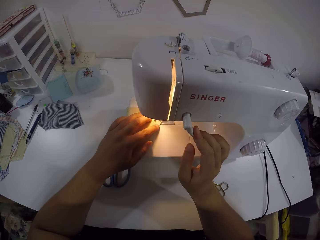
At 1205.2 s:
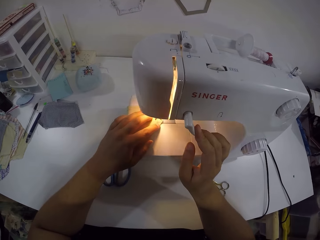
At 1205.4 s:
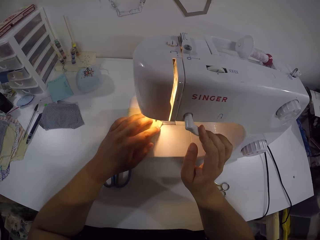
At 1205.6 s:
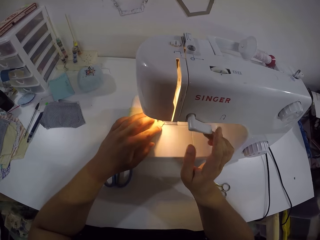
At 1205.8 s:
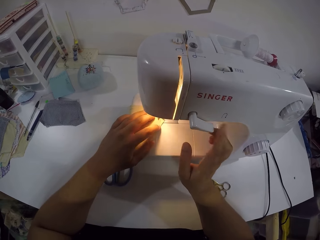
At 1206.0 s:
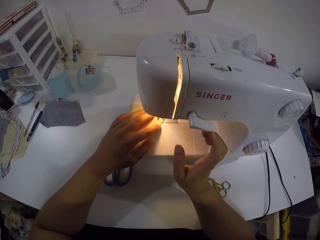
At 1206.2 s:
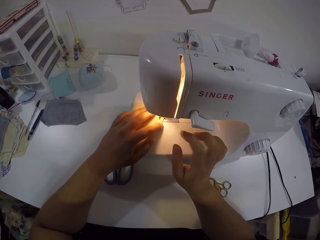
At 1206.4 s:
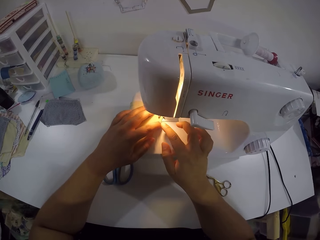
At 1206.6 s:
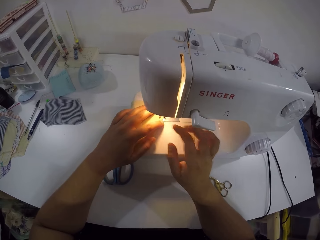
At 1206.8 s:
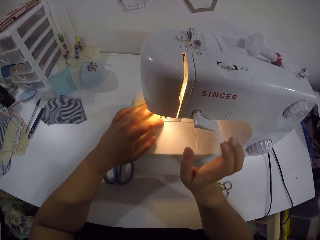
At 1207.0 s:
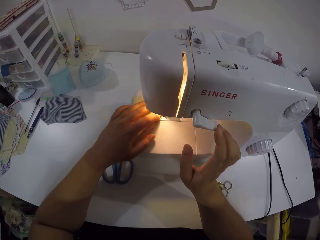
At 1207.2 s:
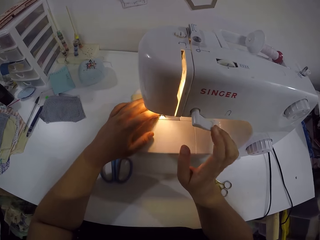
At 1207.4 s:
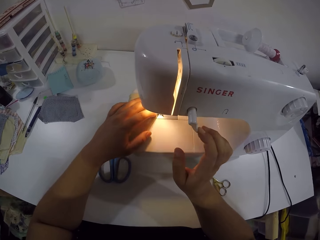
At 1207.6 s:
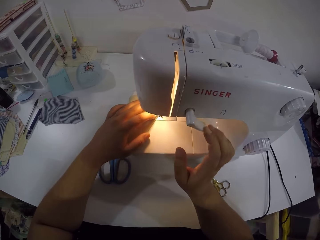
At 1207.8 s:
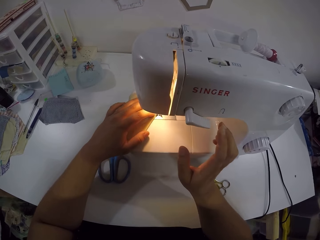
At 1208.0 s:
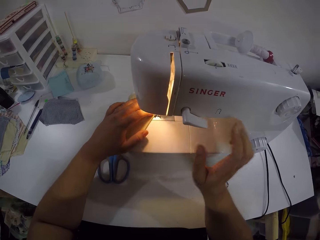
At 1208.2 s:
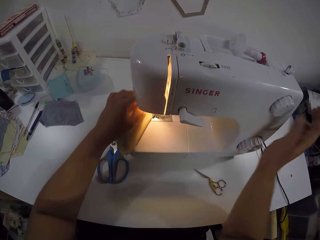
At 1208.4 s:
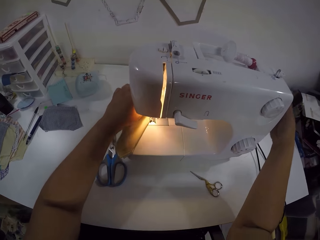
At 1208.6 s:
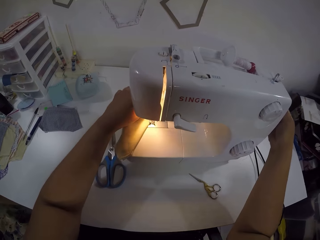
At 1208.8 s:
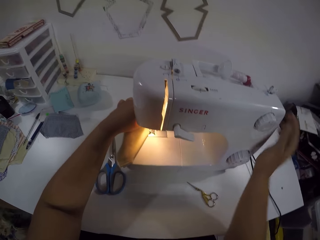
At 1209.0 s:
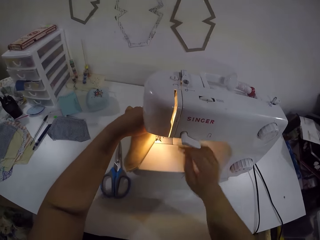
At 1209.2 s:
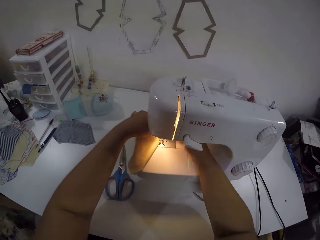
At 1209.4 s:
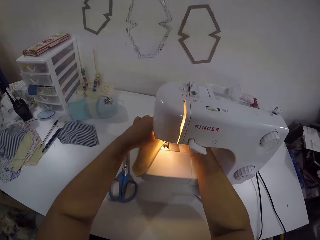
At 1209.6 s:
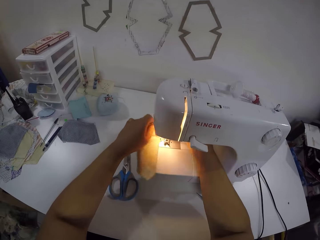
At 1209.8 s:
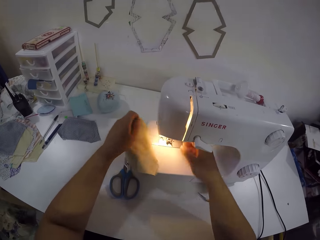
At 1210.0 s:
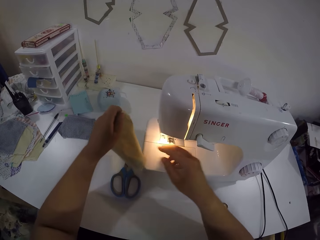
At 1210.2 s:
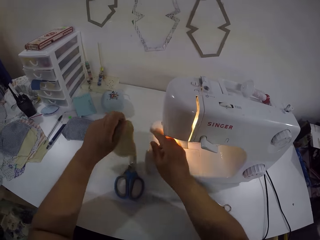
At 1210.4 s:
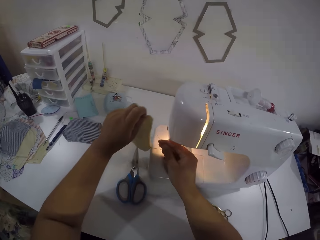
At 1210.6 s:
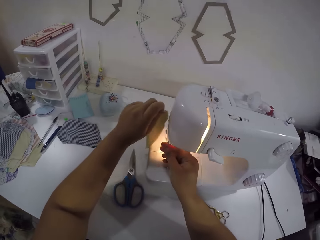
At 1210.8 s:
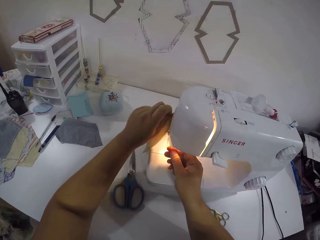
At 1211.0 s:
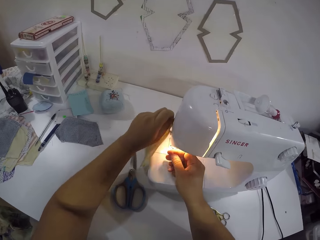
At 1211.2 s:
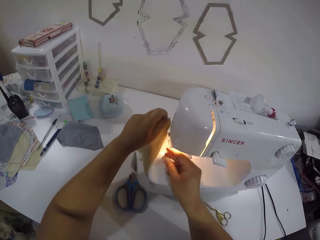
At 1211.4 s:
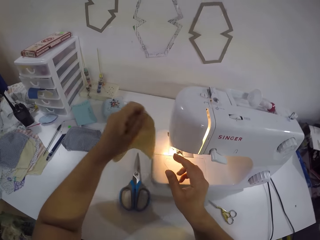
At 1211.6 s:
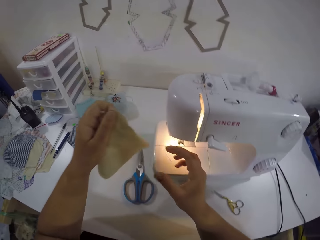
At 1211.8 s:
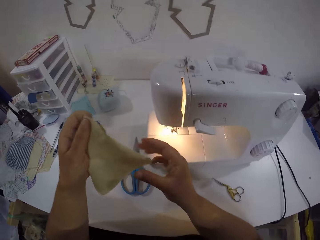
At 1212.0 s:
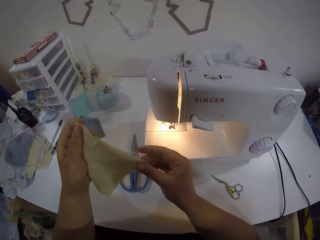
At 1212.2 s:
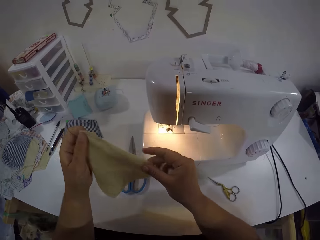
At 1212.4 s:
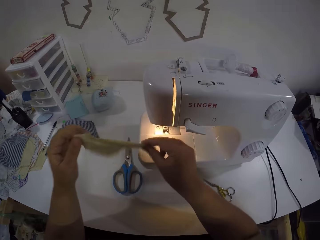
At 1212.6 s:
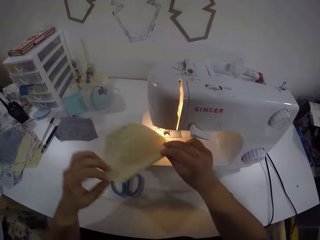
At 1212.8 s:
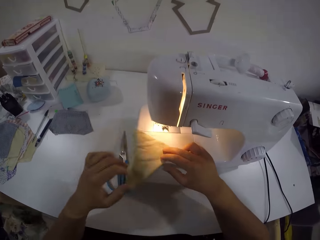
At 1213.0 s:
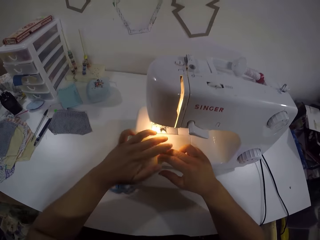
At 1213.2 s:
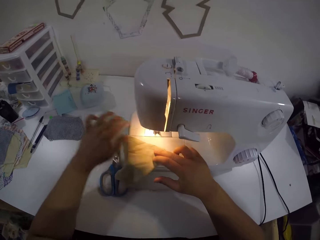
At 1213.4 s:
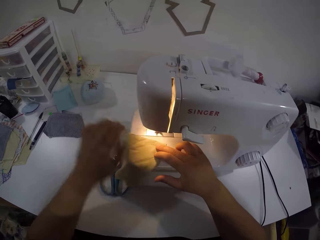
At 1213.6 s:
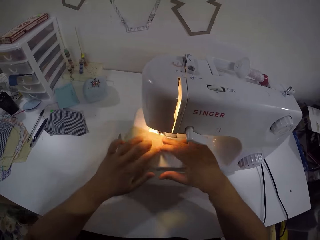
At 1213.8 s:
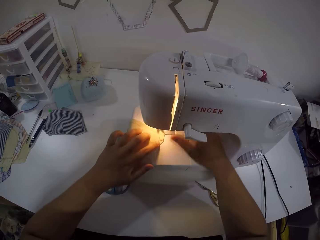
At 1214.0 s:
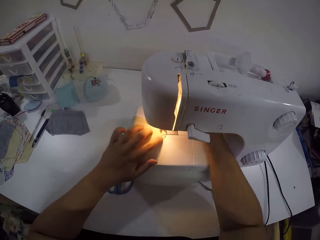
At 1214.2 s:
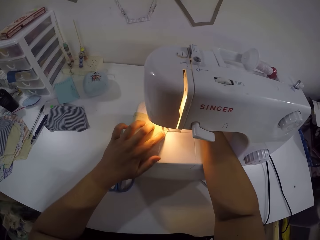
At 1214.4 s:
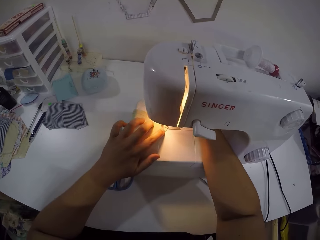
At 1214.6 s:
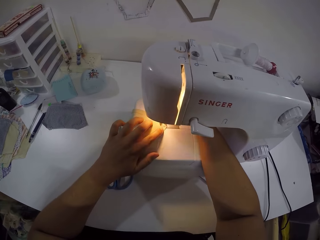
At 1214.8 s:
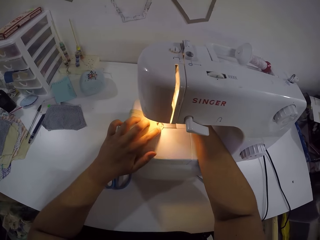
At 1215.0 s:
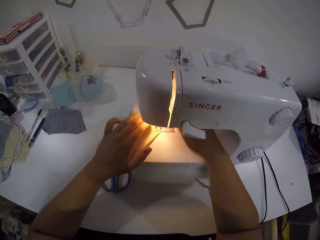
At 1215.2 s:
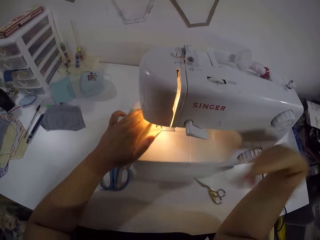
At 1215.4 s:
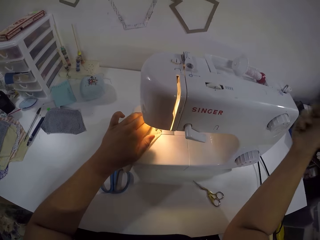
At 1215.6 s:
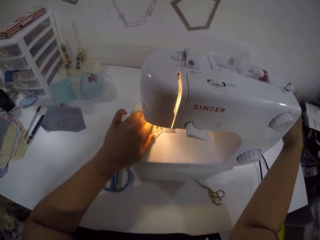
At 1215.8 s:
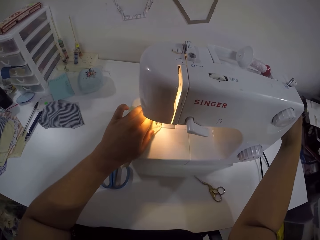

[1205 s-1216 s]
The camera wearer pulls the lever on the sewing machine with her right hand. She sews the cloth with the sewing machine. She pulls the lever on the sewing machine with her right hand. She touches the side of the sewing machine with her right hand. She puts her right hand under the sewing machine. She removes the cloth from the sewing machine with her left hand. She holds the thread with her right hand. She holds the cloth with both hands. She turns the cloth with both hands. She places the cloth on the sewing machine with both hands. She dusts the cloth with her left hand. She moves the cloth on the sewing machine with her left hand. She puts her right hand under the sewing machine.

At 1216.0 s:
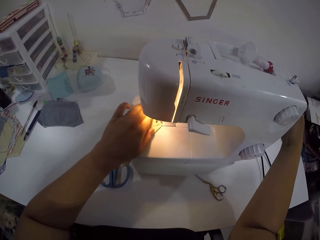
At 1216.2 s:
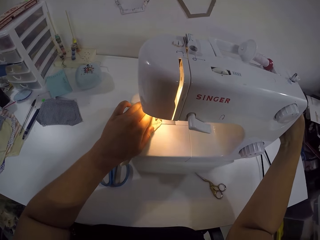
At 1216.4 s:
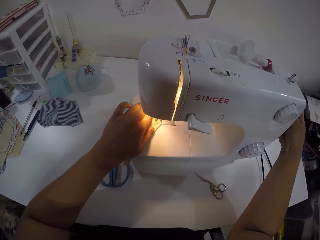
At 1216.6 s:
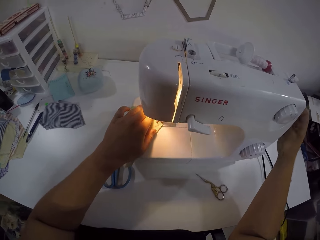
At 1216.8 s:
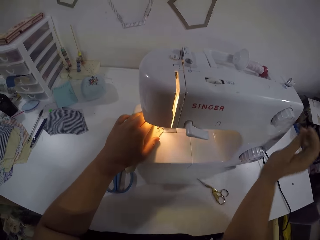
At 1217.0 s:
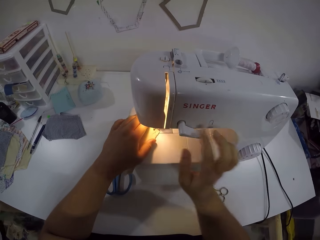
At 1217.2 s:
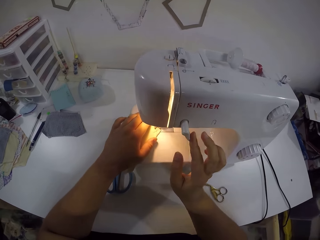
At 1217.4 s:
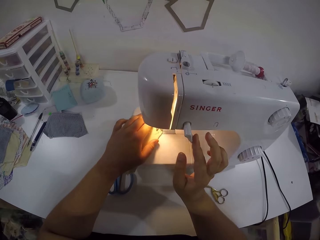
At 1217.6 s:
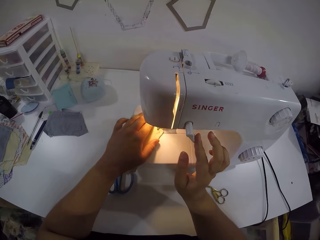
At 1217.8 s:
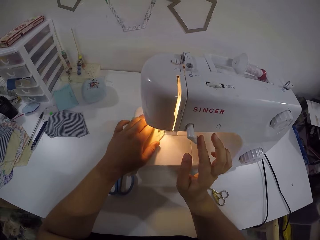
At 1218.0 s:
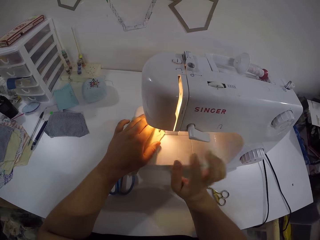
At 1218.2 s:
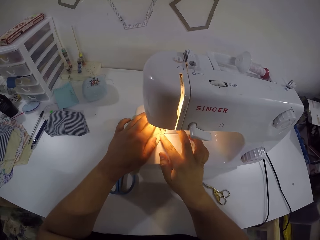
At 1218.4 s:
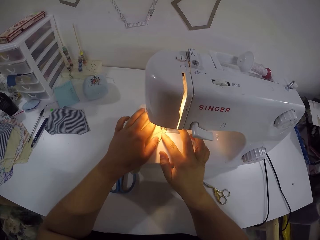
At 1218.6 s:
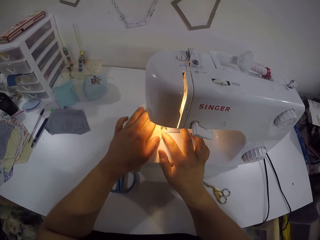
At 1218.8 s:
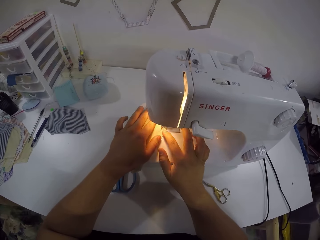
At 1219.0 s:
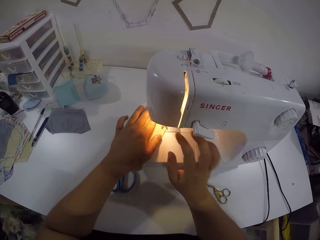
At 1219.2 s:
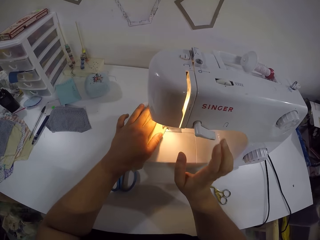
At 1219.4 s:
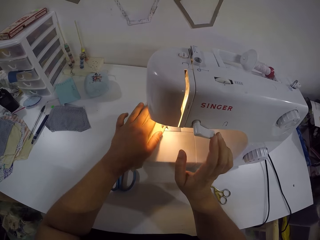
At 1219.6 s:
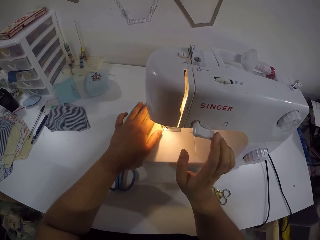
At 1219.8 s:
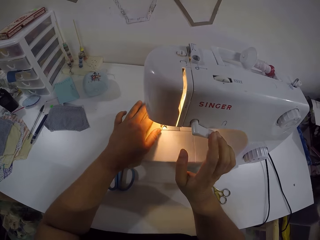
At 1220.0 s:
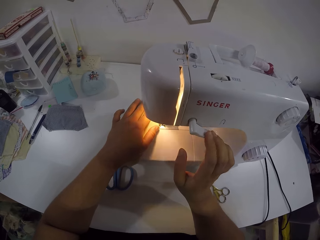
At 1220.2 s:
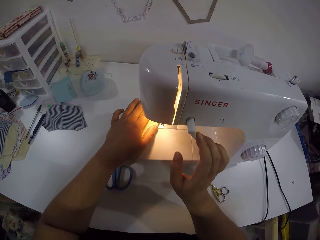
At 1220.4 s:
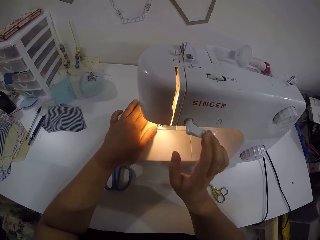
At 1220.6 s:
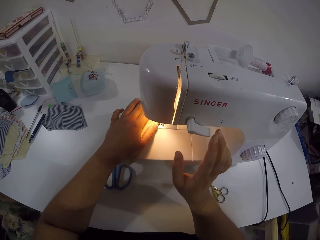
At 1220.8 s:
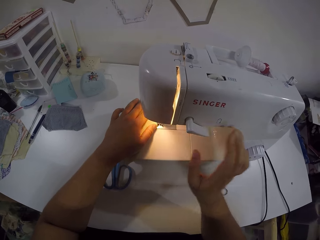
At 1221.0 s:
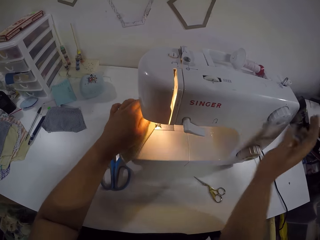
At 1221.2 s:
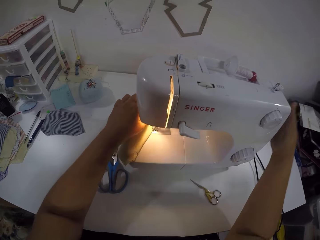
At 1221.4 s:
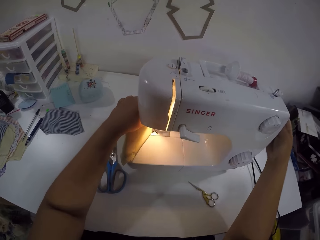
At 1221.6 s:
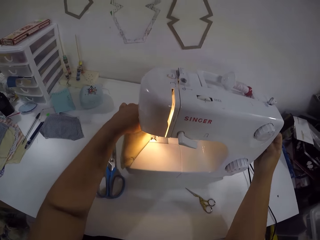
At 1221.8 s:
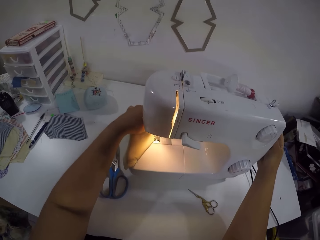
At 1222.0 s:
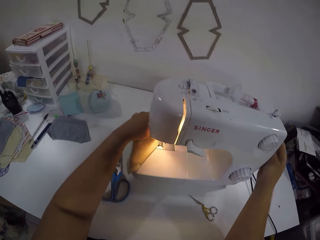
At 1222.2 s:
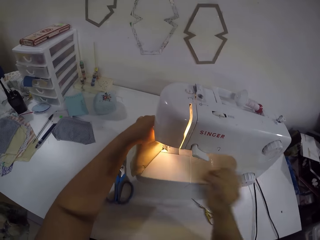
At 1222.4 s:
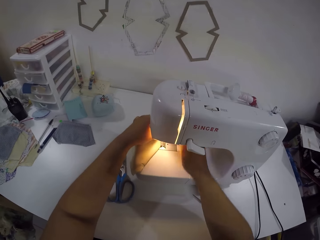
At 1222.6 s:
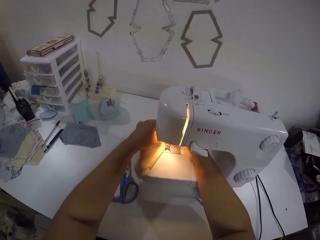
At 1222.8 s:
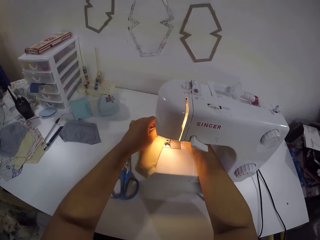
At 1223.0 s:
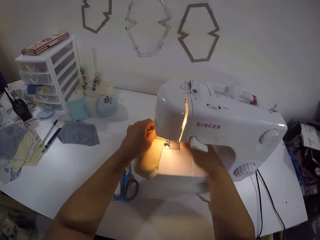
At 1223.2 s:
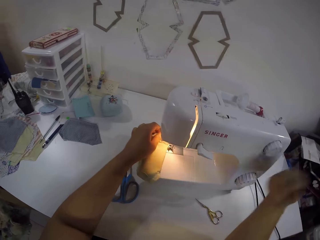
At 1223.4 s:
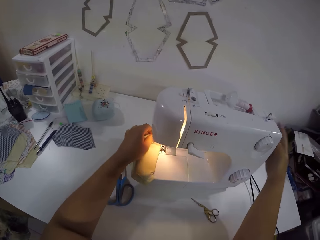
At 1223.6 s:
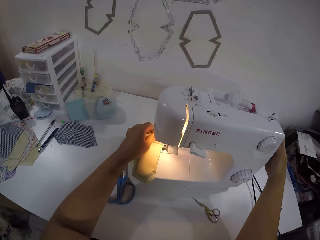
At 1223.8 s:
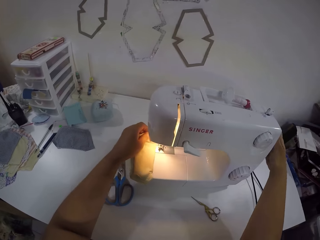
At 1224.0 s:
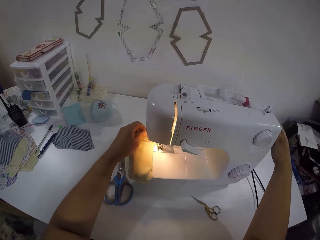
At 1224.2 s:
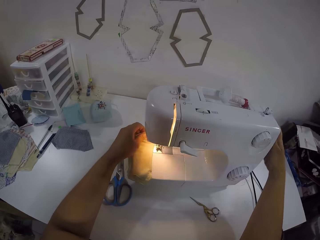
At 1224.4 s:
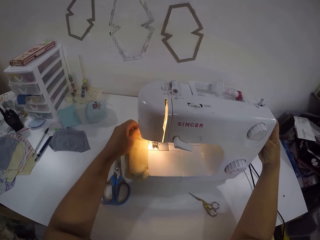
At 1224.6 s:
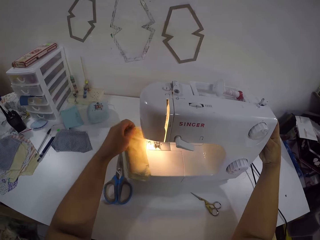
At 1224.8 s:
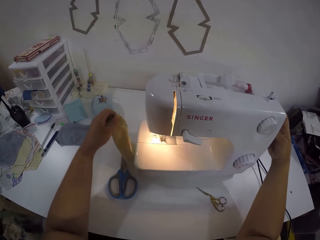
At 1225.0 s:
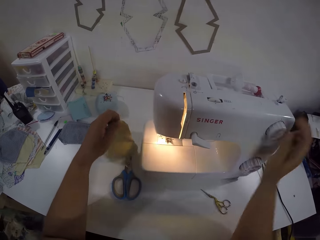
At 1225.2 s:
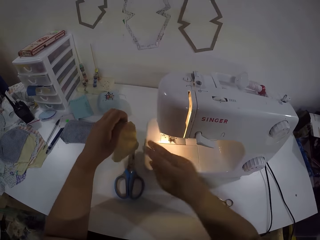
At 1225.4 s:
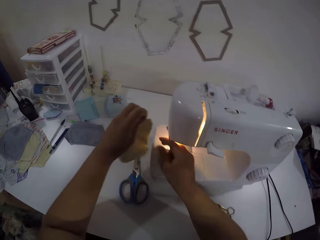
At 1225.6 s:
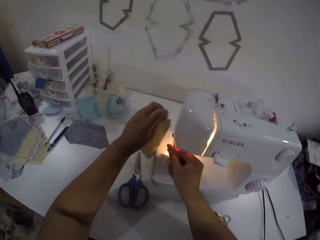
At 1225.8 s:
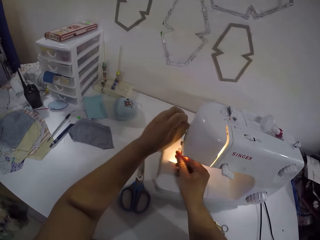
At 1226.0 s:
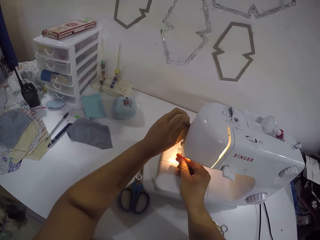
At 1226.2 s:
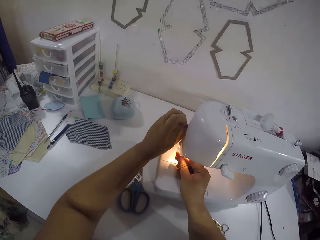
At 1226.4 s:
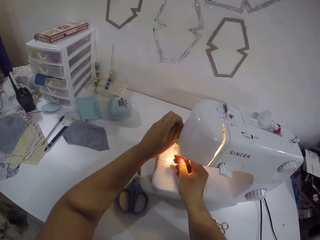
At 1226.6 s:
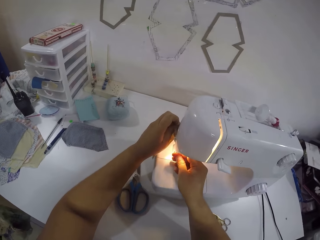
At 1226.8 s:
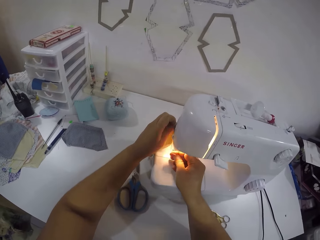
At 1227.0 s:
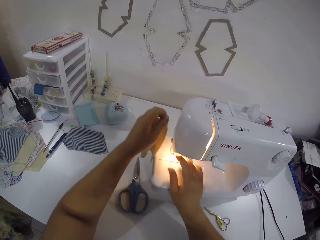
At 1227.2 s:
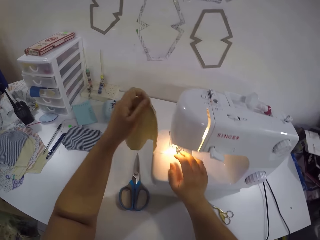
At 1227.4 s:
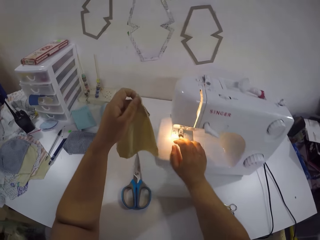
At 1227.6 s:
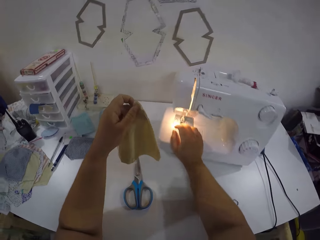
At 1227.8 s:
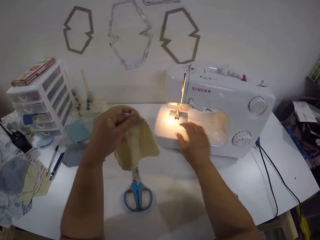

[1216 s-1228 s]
The camera wearer touches the side of the sewing machine with her right hand. She pulls the lever on the sewing machine with her right hand. She sews the cloth with the sewing machine. She holds the cloth with both hands. She holds the lever on the sewing machine with her right hand. She pulls the lever on the sewing machine with her right hand. She touches the side of the sewing machine with her right hand. She puts her right hand under the sewing machine. She touches the side of the machine with her right hand. She removes the cloth from the sewing machine with her left hand. She holds the thread with her right hand.
